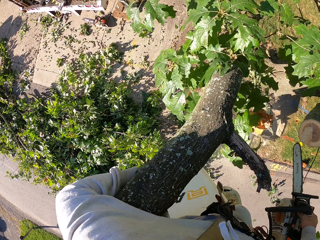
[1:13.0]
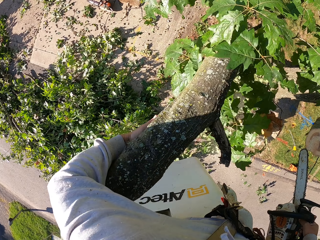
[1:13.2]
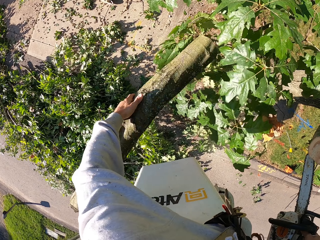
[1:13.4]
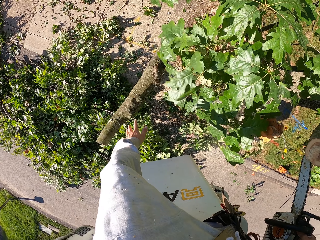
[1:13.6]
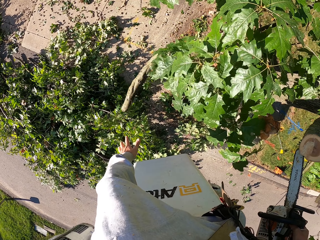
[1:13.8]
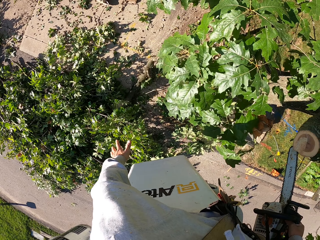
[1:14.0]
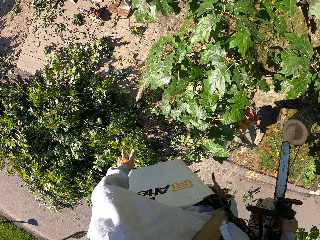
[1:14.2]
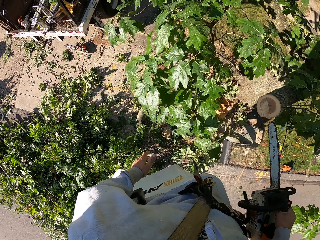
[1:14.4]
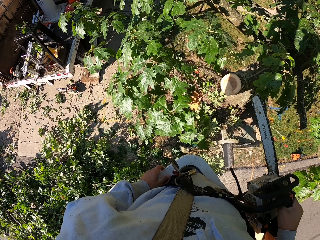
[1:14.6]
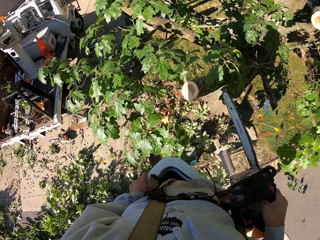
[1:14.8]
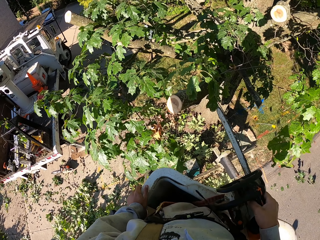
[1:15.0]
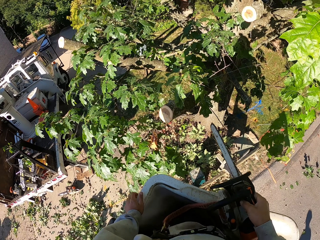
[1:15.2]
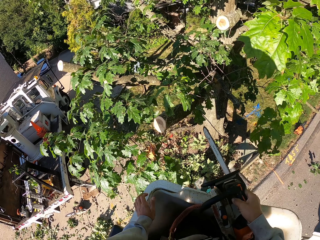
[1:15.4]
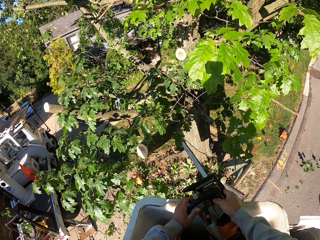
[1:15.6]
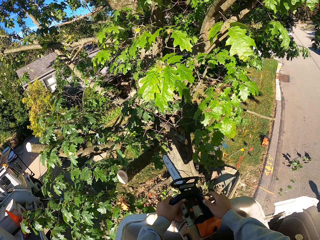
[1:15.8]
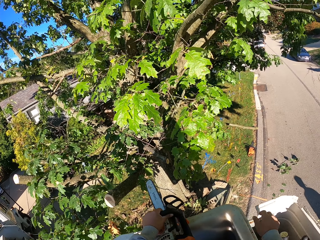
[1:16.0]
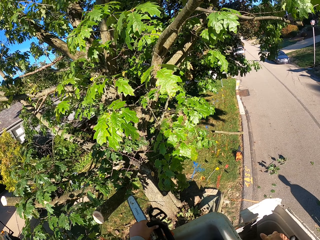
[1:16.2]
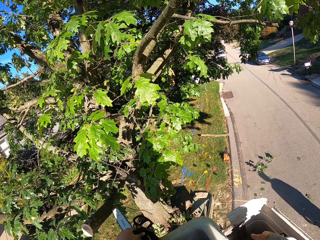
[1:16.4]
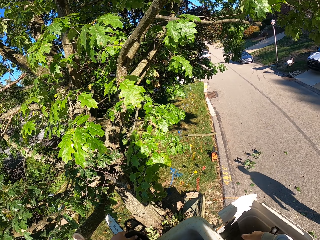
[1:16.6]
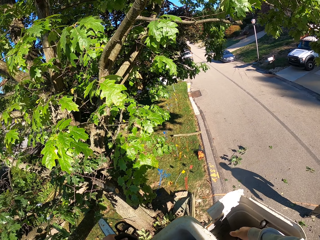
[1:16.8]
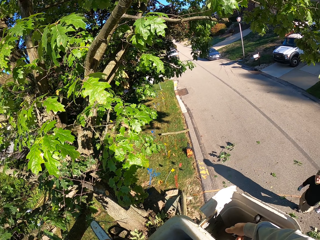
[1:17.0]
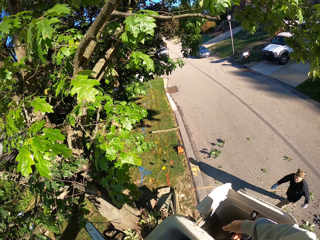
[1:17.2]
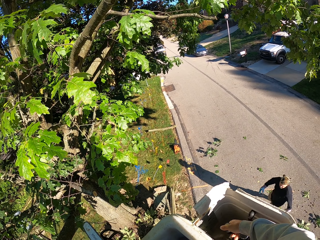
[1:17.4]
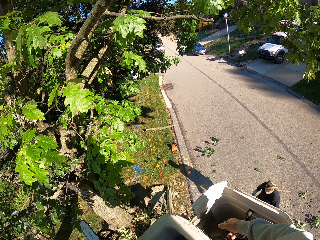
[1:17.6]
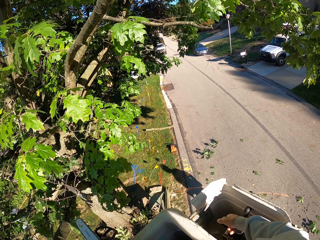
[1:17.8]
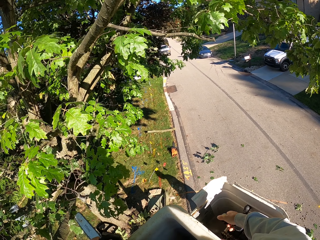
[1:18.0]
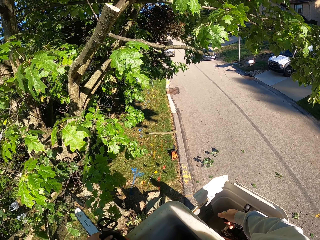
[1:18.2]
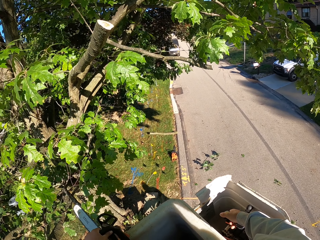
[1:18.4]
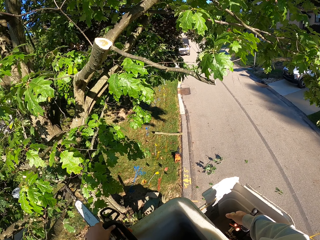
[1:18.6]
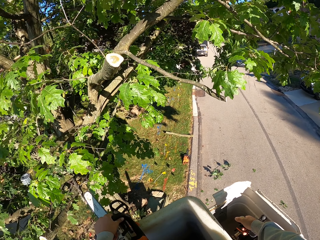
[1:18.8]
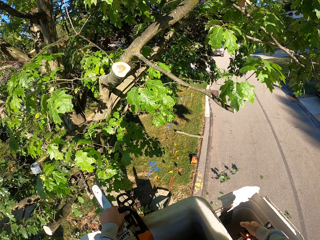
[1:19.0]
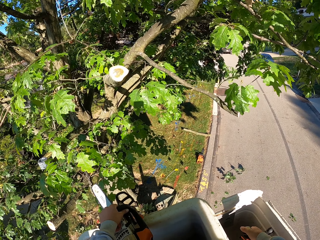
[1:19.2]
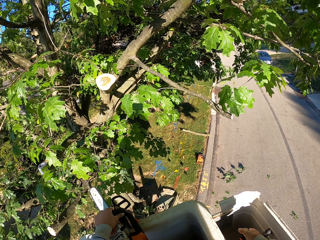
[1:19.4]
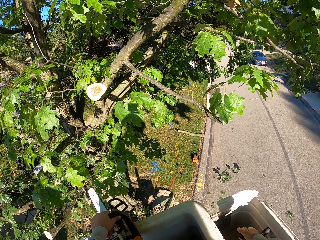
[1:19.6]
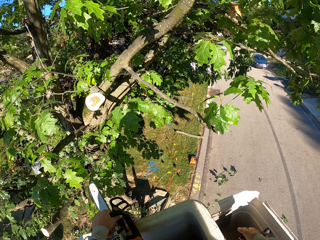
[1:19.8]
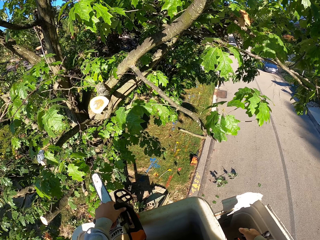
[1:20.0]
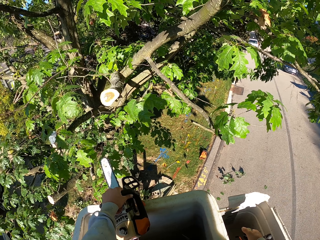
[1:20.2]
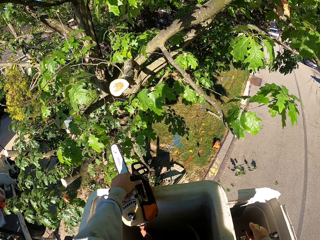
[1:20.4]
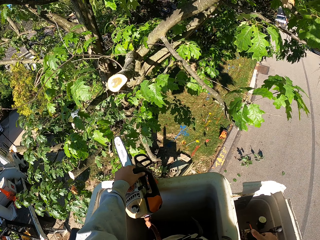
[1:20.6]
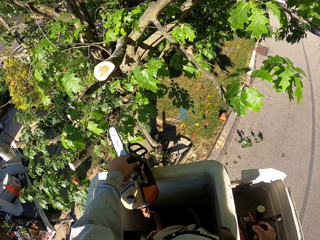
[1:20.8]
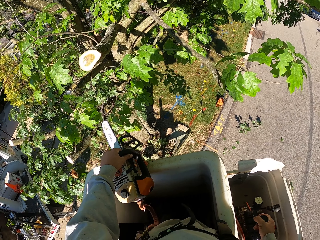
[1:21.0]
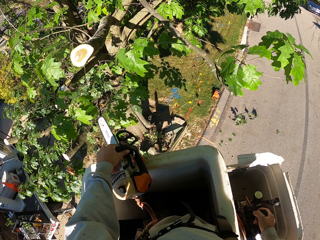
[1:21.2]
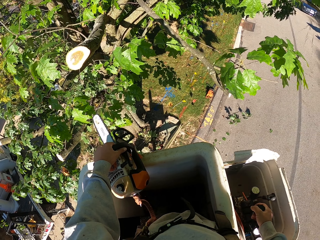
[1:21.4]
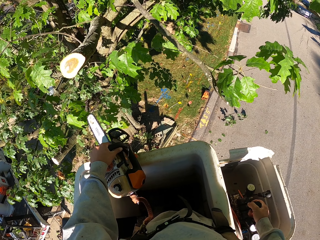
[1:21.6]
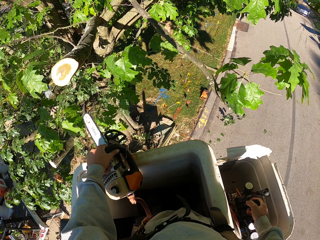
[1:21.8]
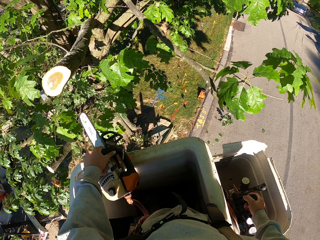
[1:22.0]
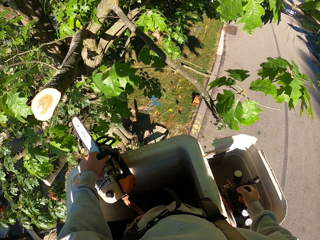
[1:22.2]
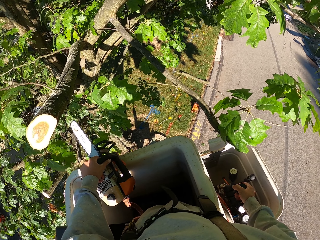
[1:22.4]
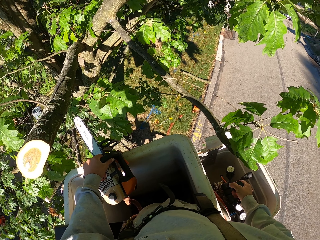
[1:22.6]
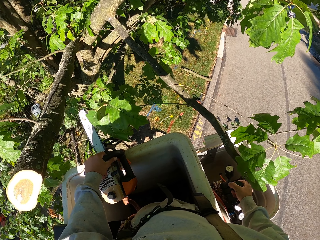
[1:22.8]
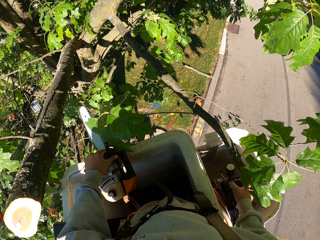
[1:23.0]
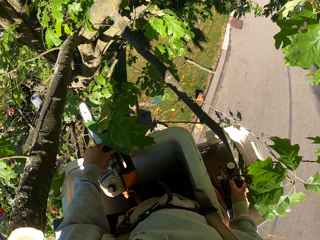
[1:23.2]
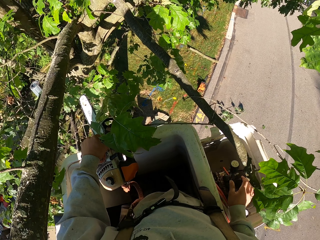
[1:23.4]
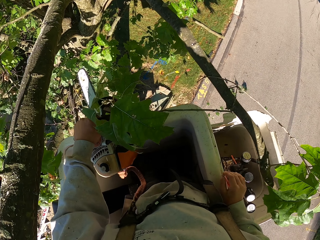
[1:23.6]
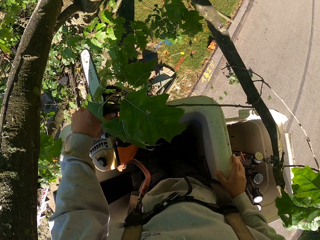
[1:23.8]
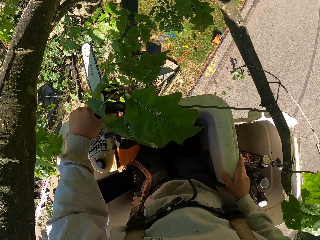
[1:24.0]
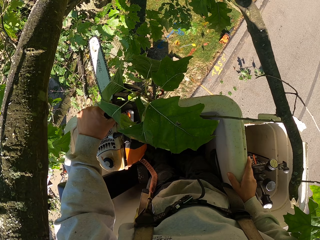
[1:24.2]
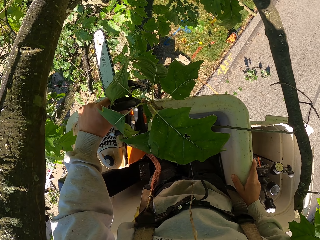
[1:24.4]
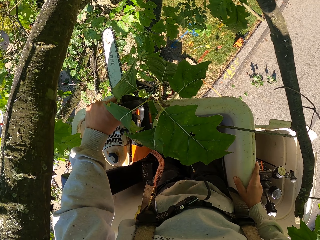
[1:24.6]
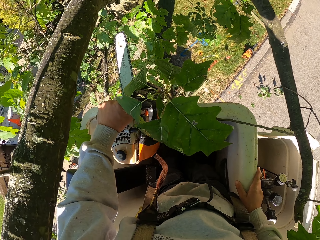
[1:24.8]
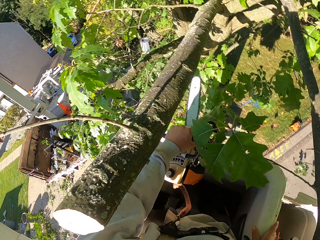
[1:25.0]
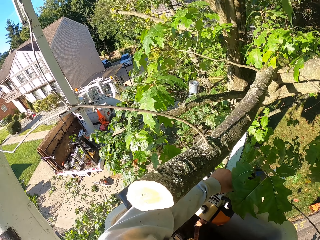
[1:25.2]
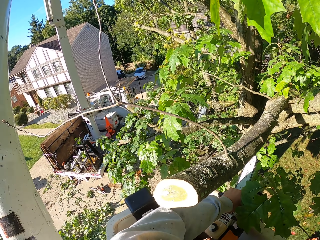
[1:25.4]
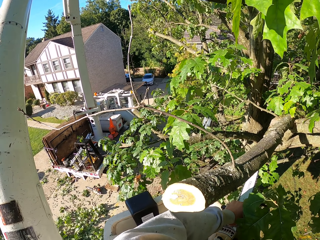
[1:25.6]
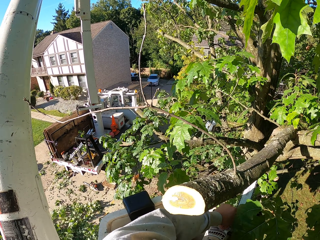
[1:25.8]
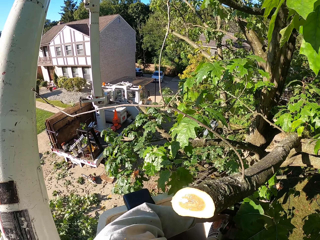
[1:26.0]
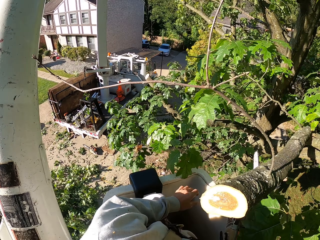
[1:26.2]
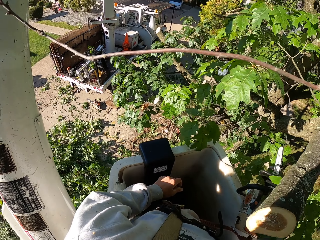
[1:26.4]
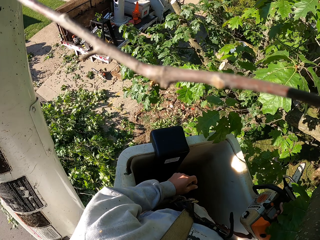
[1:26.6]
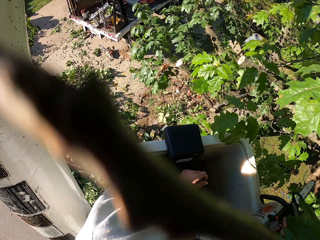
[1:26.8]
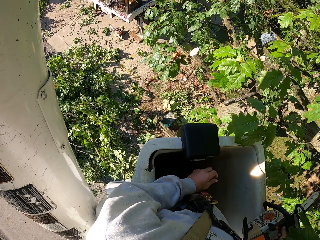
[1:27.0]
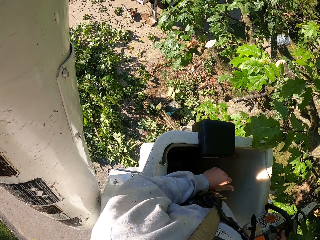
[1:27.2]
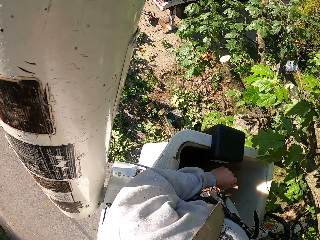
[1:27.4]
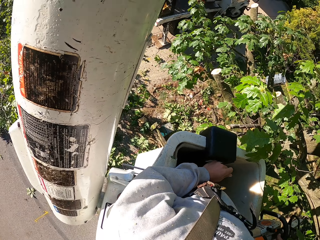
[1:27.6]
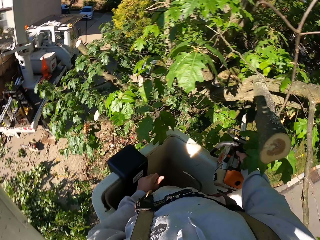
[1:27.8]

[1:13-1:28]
The camera wearer drops the tree branch on the ground with his left hand. He passes the chainsaw in his right hand to his left hand. He grabs the hydraulic control on the boom lift with his right hand. He controls the lift. He touches the boom lift platform with his right hand.

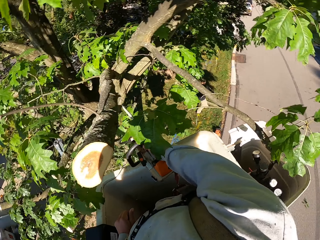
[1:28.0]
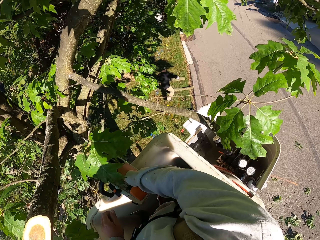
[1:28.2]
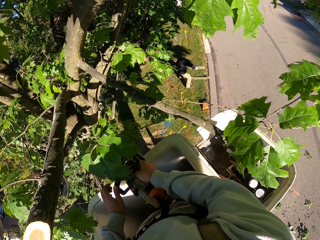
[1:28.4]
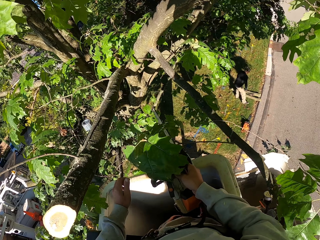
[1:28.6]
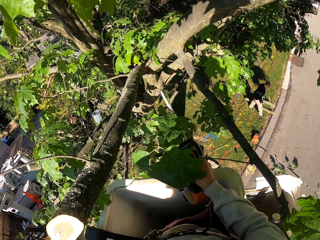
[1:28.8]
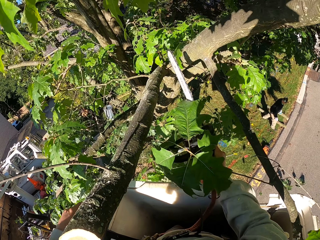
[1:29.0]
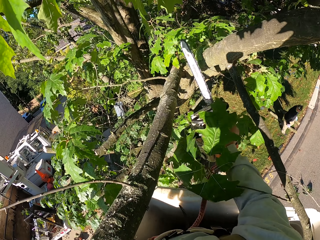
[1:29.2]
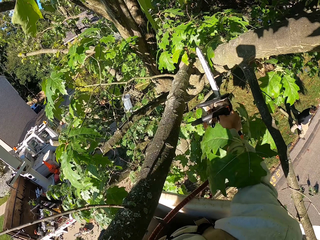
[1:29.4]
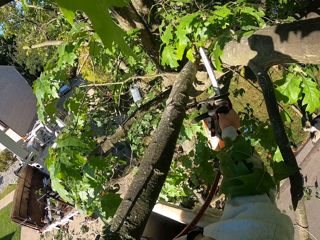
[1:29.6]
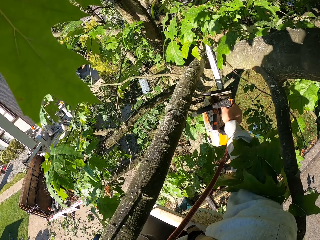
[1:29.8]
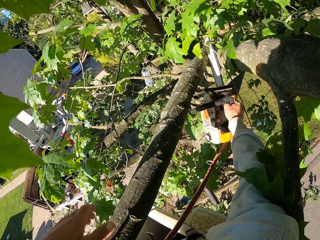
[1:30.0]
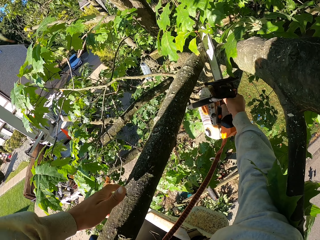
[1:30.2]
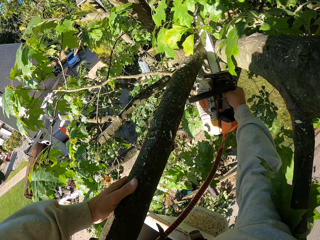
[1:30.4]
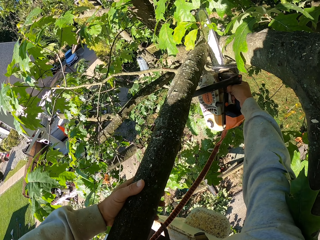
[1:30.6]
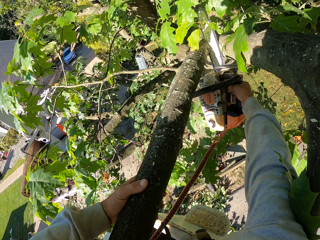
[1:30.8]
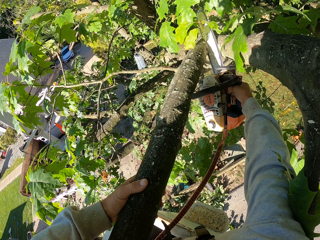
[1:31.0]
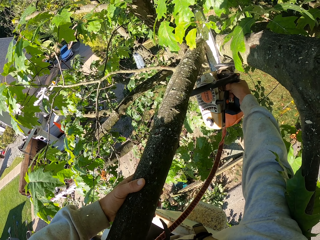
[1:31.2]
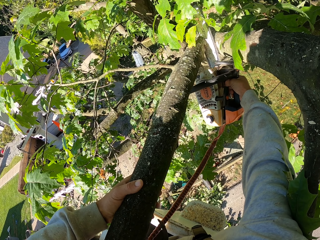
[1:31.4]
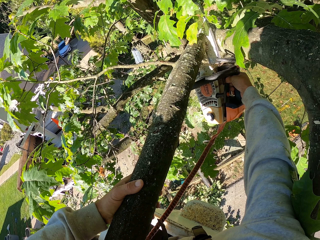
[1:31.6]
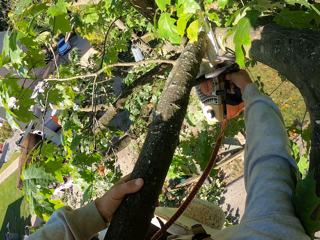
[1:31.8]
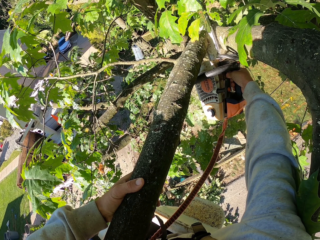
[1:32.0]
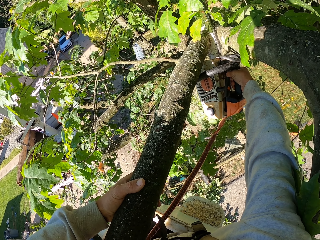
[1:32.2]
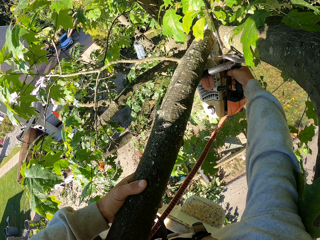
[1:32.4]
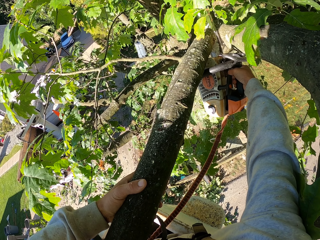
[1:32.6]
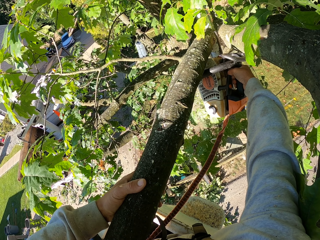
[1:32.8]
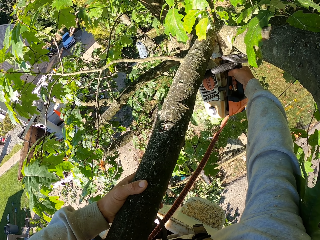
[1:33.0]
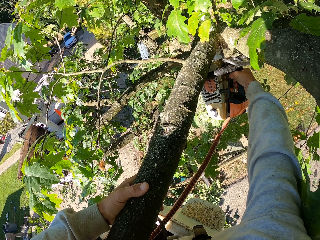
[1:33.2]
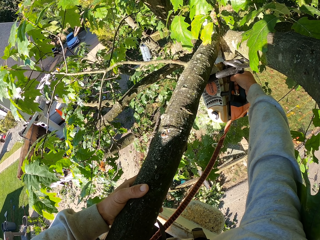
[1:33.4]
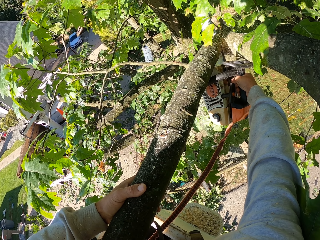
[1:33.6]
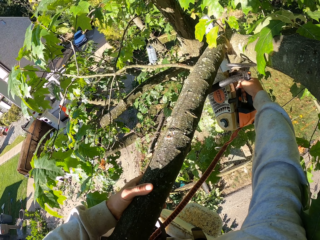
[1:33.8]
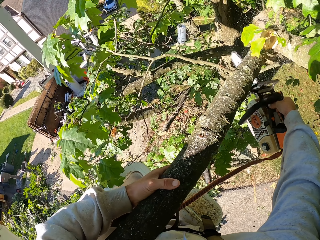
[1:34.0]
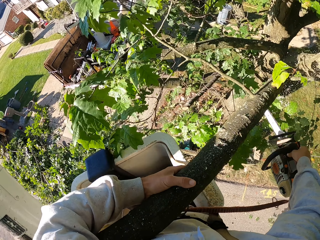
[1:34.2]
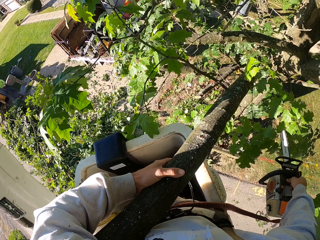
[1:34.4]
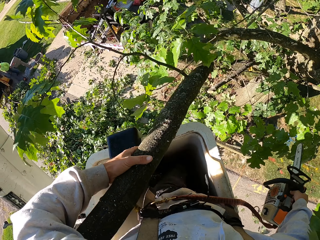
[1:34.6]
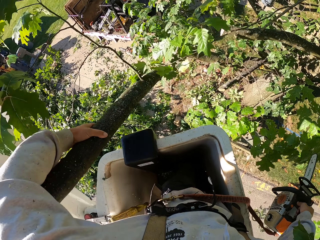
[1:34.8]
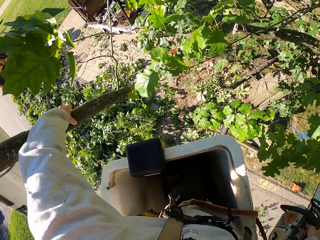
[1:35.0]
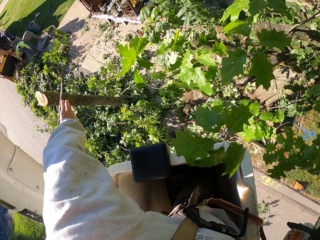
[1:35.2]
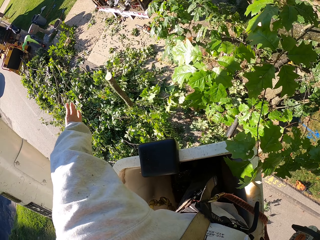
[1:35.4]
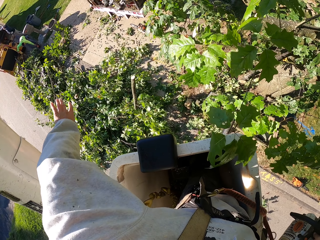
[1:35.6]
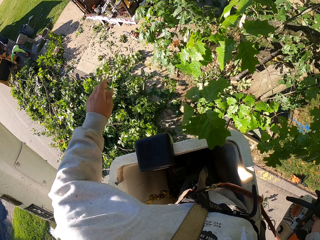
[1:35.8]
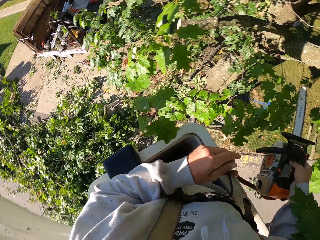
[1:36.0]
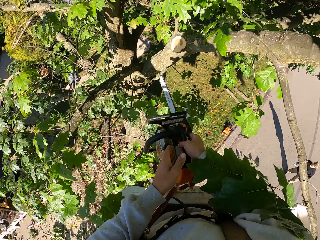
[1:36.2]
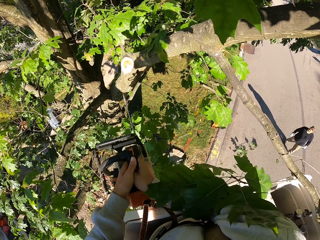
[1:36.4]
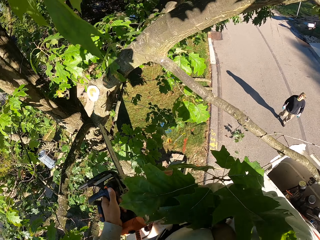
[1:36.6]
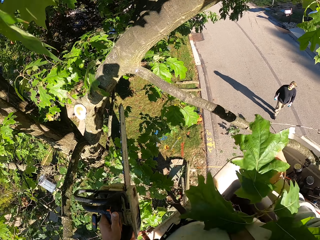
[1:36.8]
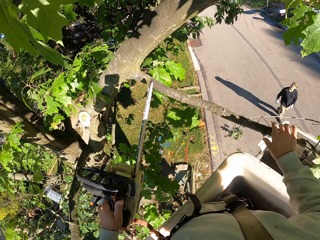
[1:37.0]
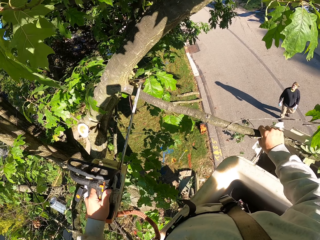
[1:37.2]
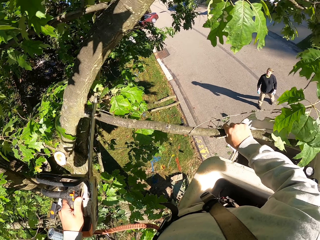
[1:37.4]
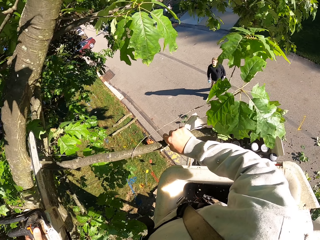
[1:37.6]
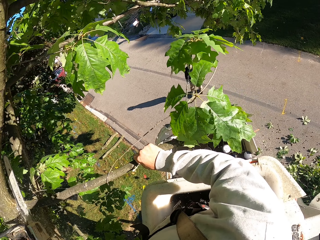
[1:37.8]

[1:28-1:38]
The camera wearer grabs the tree branch with his left hand. He cuts the tree branch with the chainsaw in his right hand. He drops the tree branch on the ground with his left hand. He passes the chainsaw in his right hand to his left hand. He grabs a tree branch with his right hand and cuts the tree branch with the chainsaw in his left hand.
